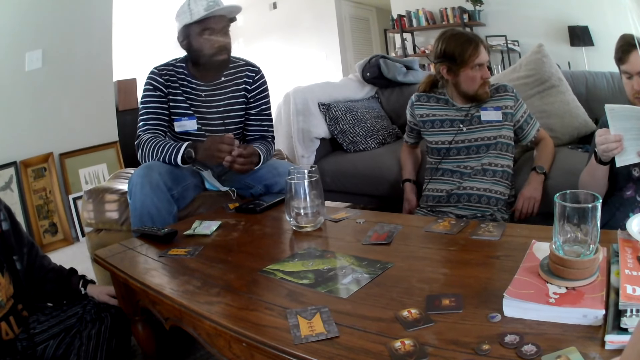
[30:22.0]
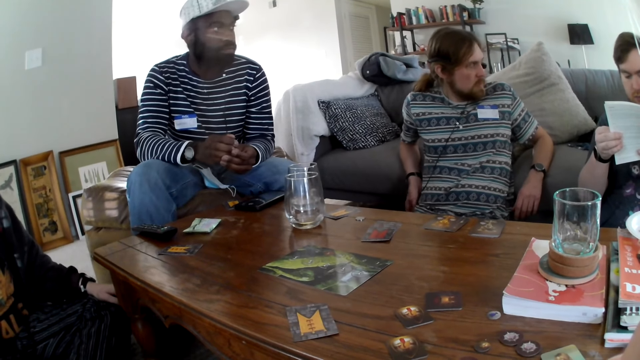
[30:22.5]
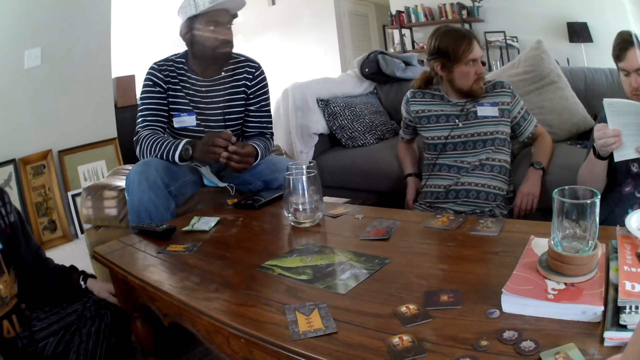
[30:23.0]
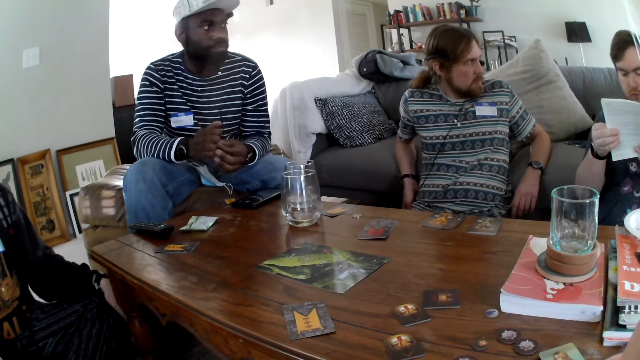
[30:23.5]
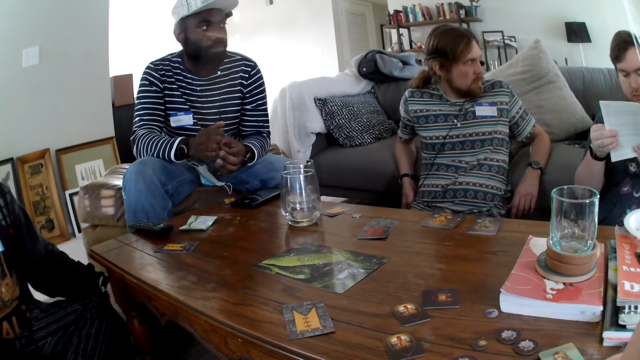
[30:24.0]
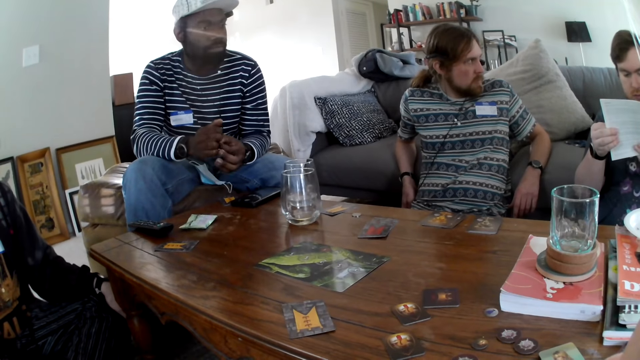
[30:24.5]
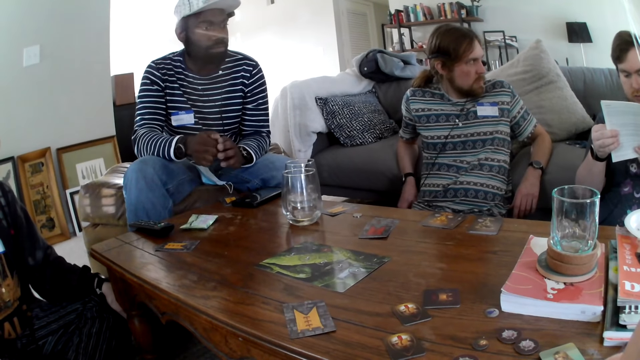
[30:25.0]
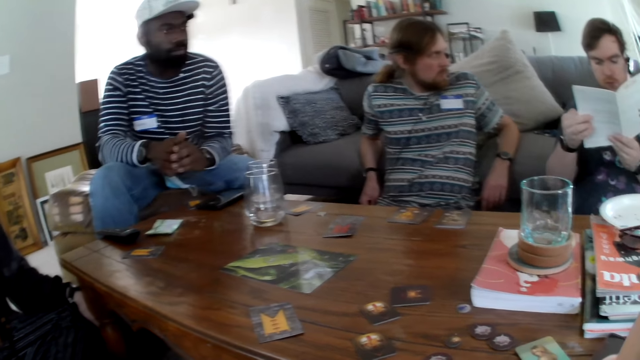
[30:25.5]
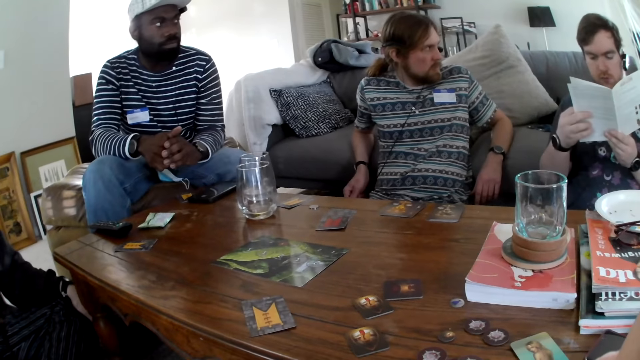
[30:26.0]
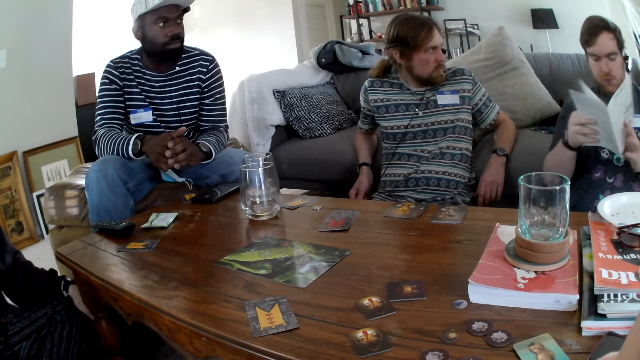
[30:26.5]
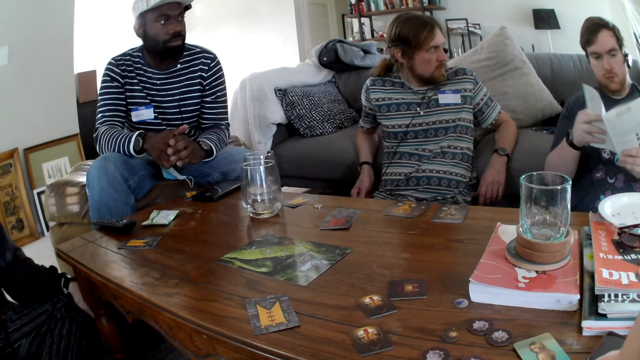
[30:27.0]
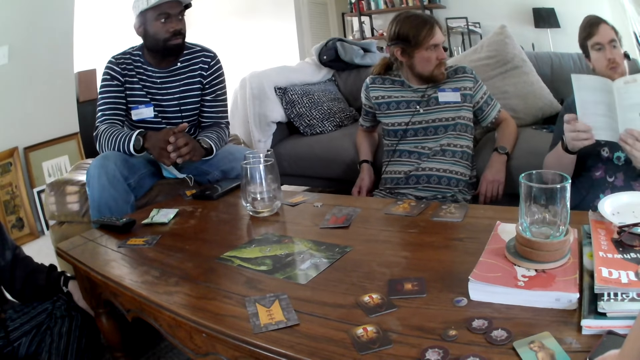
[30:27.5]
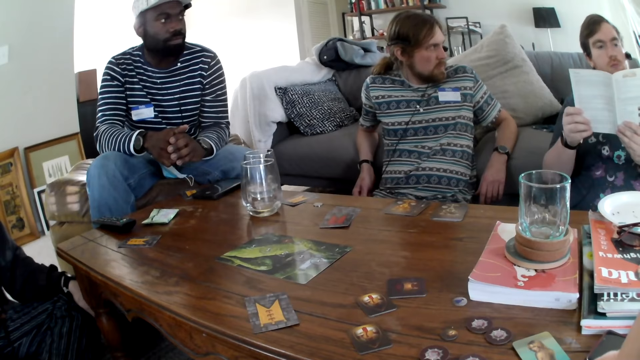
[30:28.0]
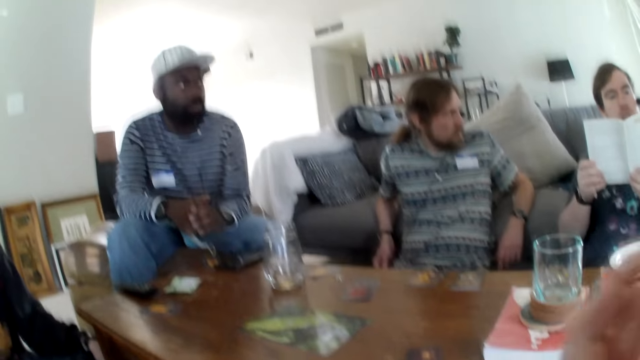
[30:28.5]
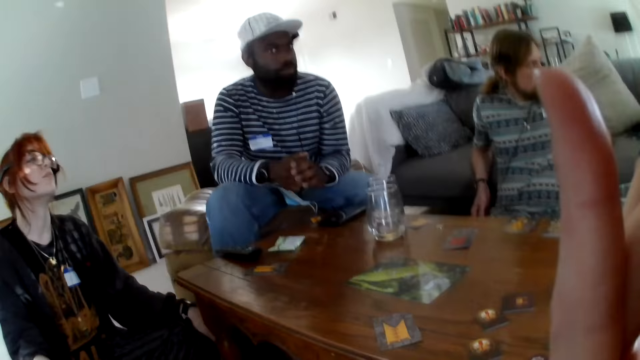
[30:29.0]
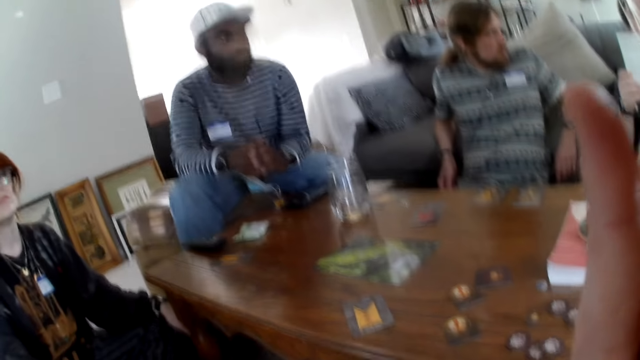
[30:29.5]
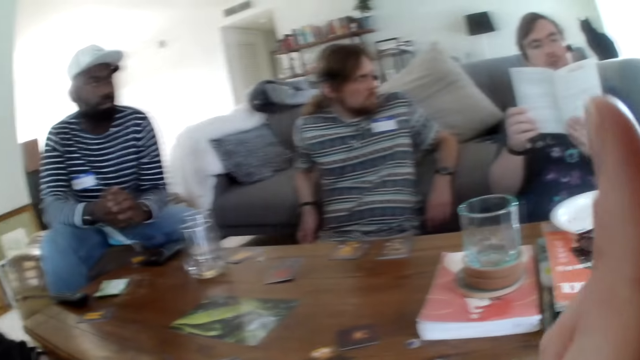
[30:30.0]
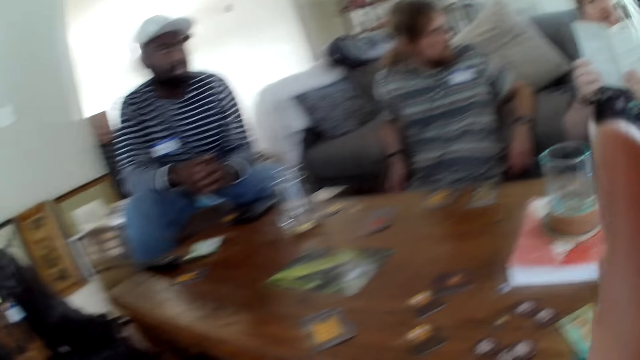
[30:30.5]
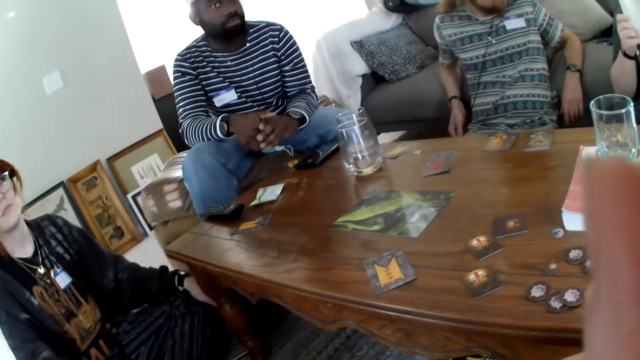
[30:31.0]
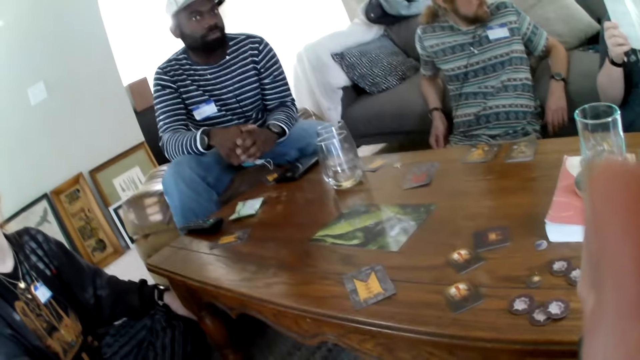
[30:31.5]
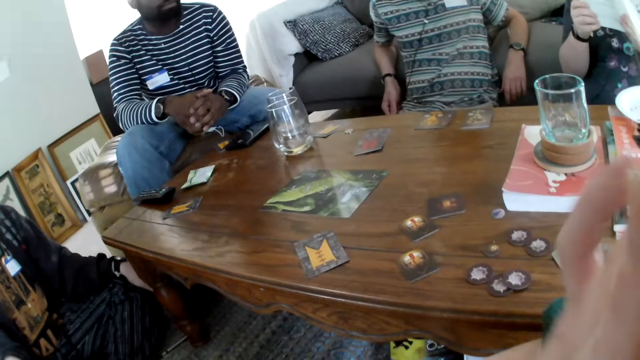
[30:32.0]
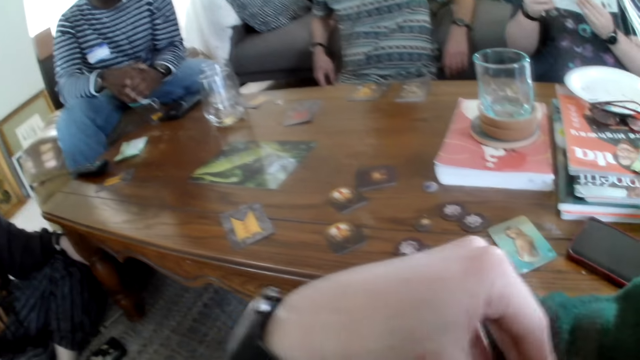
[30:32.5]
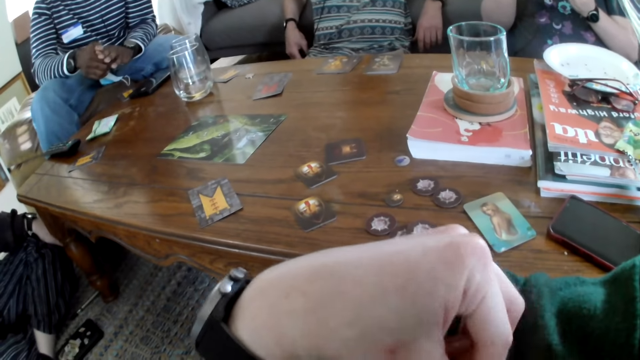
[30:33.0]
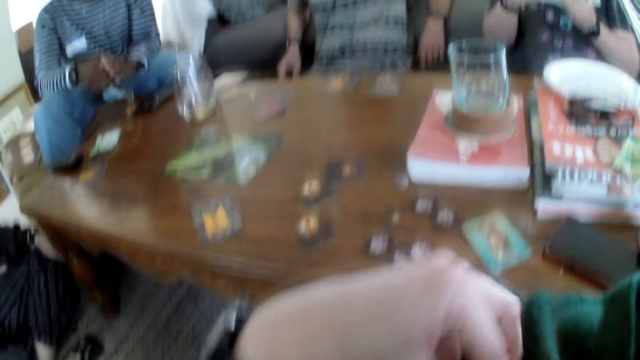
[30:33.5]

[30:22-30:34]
A man turns the page. The camera wearer talks and moves the hand.

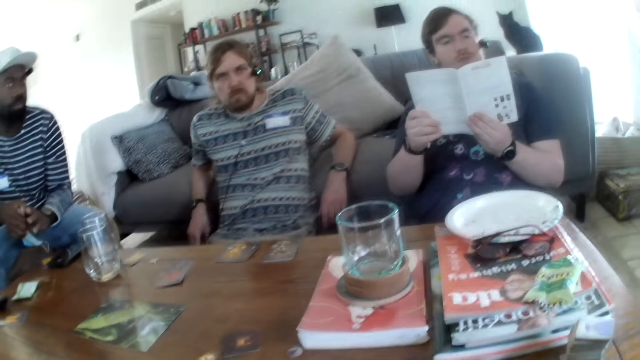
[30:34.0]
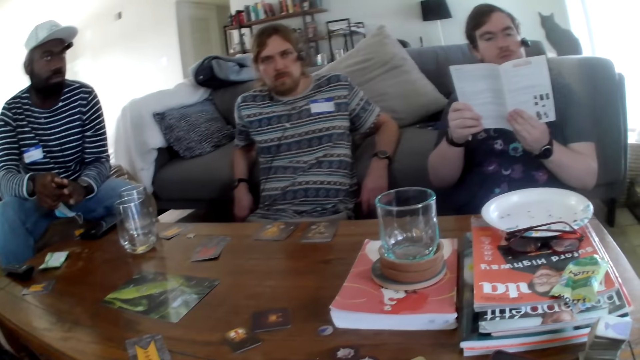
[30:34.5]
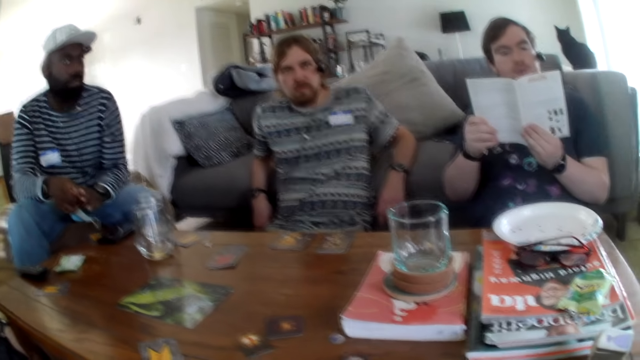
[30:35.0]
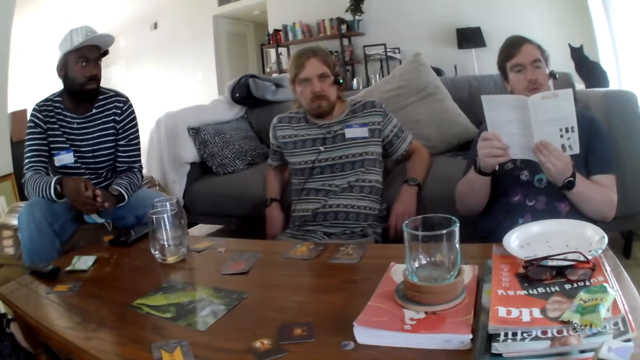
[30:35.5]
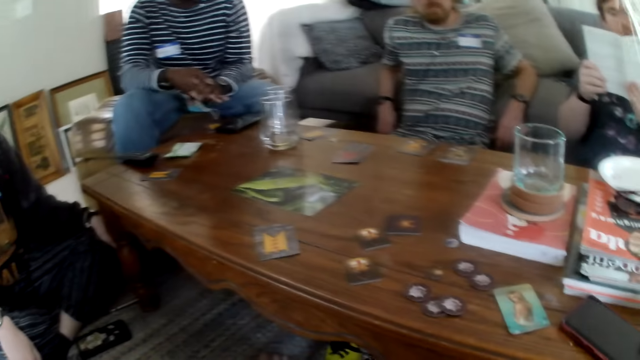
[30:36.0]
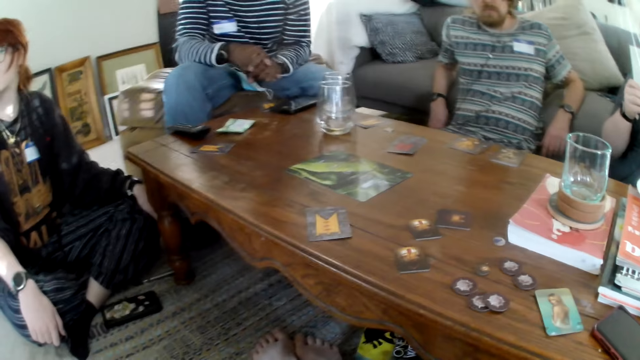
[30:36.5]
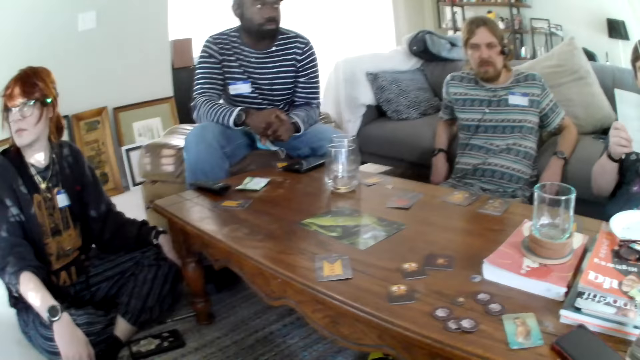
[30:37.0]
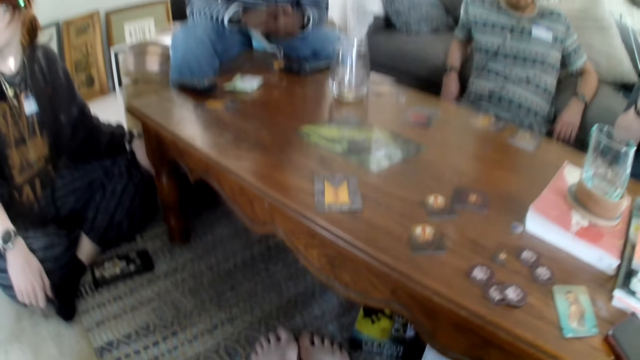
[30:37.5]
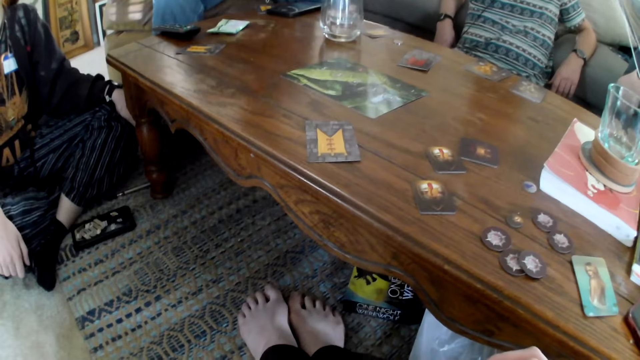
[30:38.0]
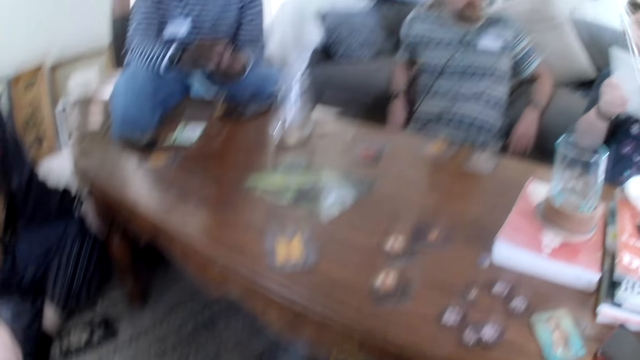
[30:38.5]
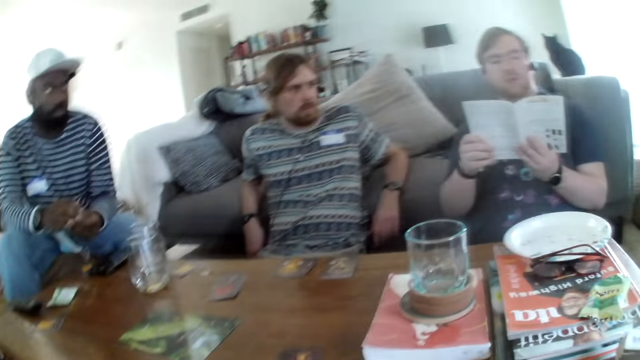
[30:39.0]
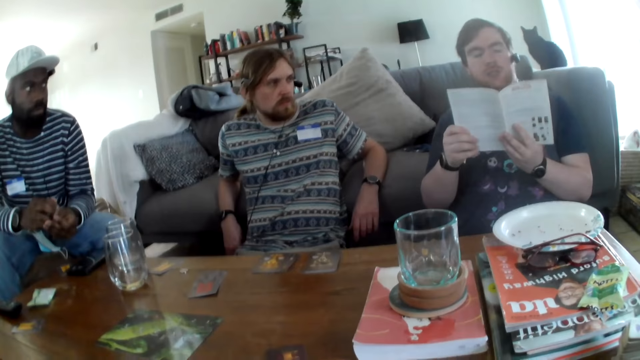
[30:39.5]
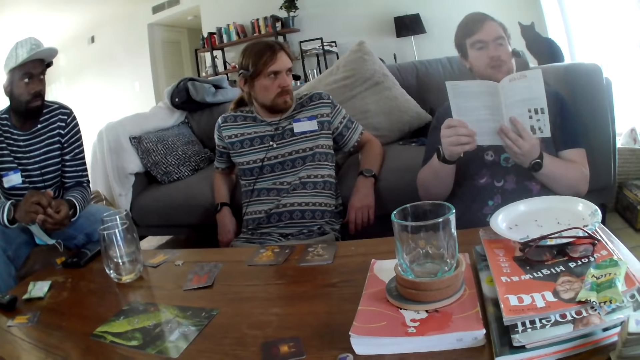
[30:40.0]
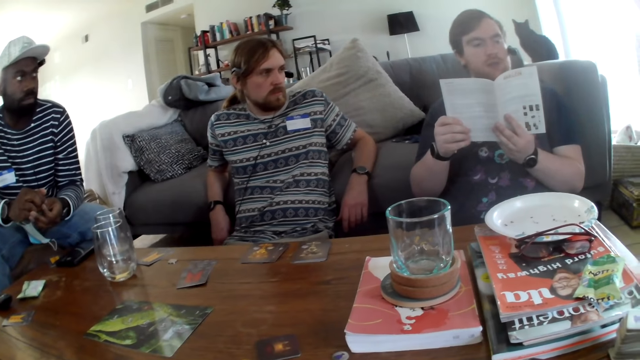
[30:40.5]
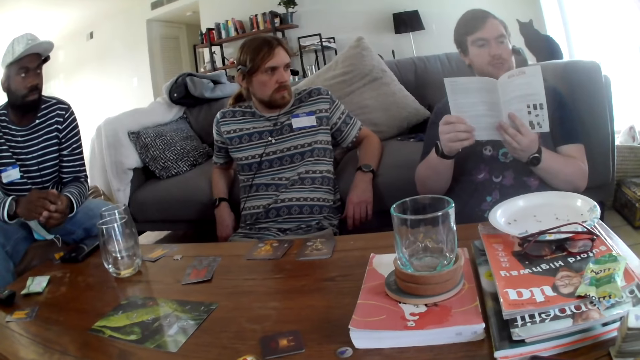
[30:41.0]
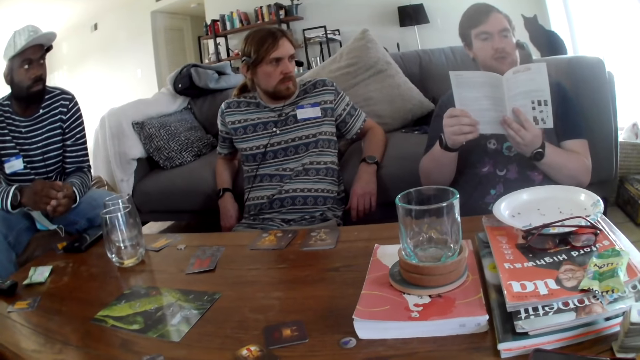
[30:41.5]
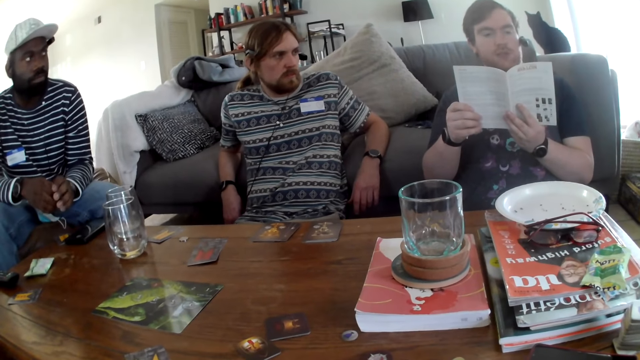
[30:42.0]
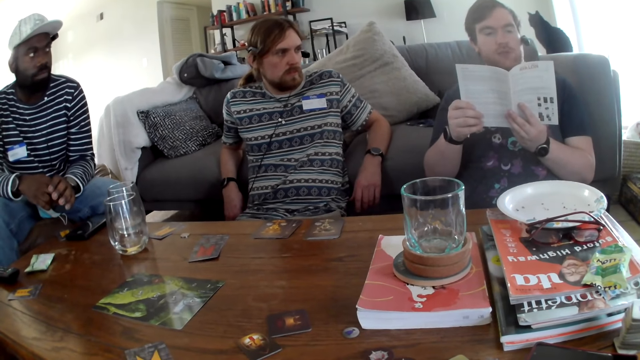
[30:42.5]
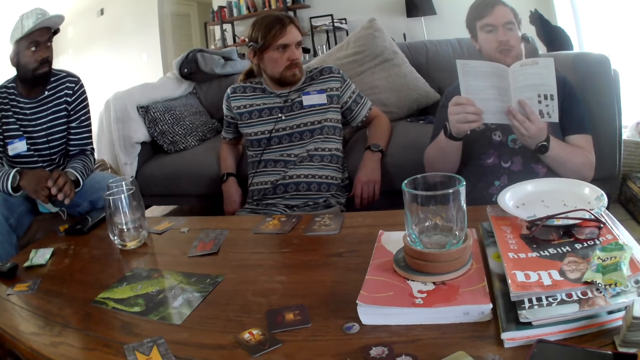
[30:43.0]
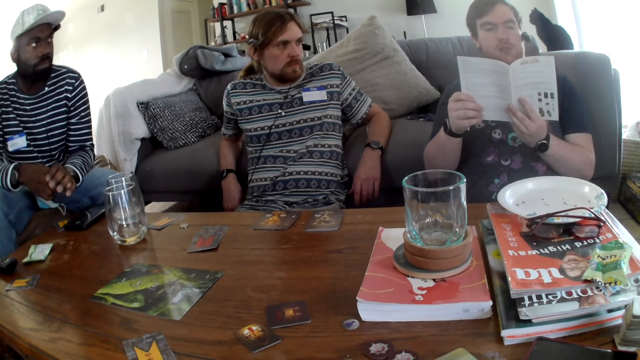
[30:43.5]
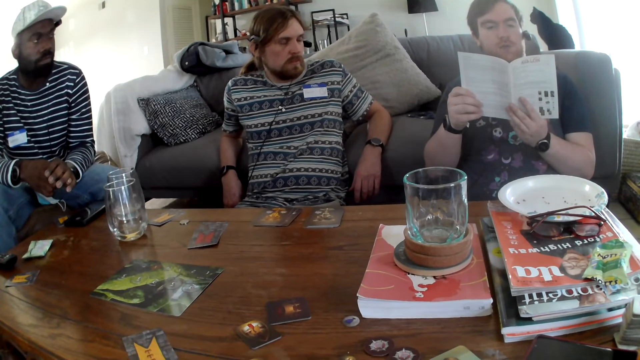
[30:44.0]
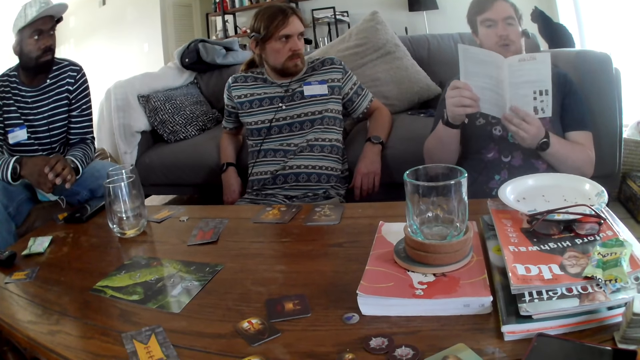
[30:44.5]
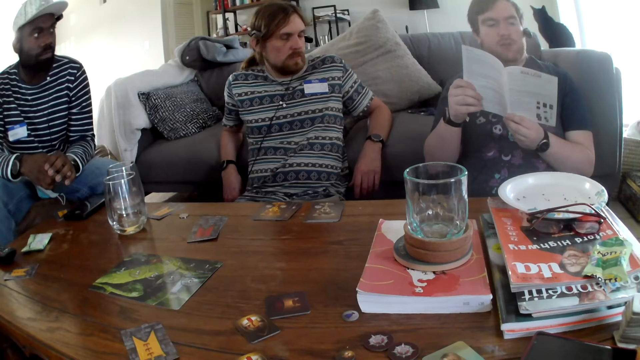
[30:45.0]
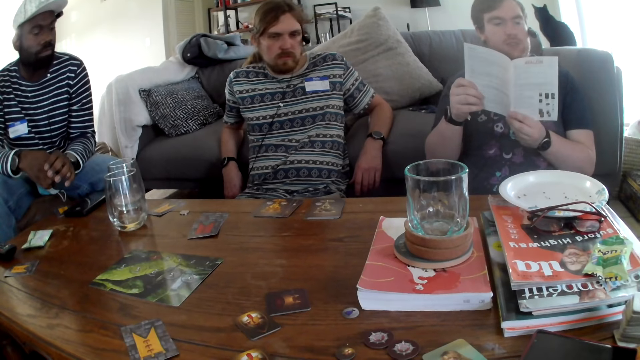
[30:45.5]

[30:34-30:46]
A man talks.
